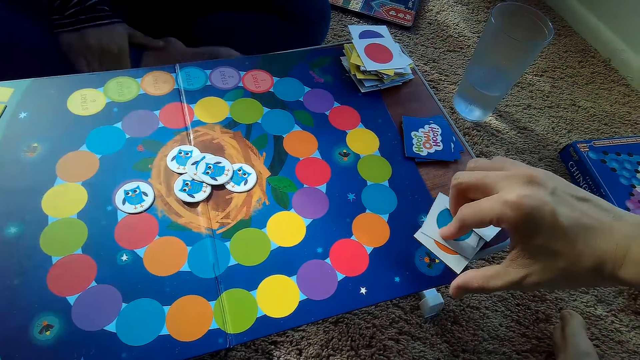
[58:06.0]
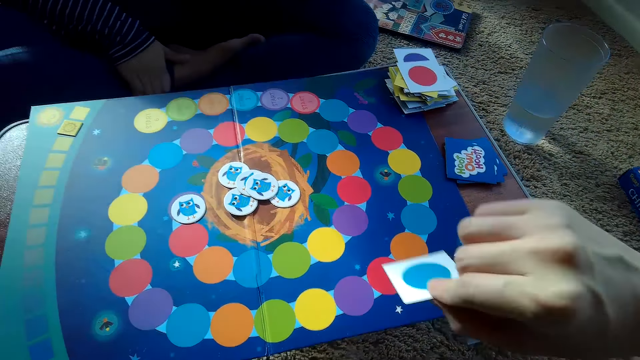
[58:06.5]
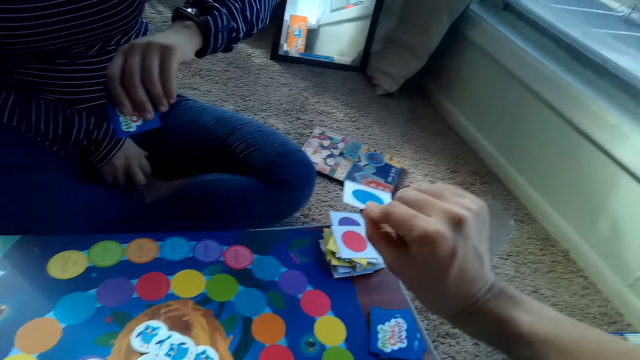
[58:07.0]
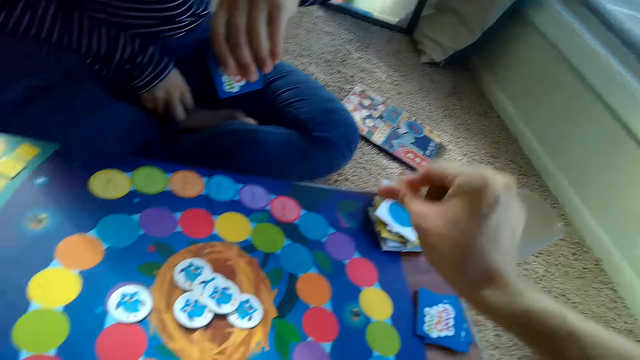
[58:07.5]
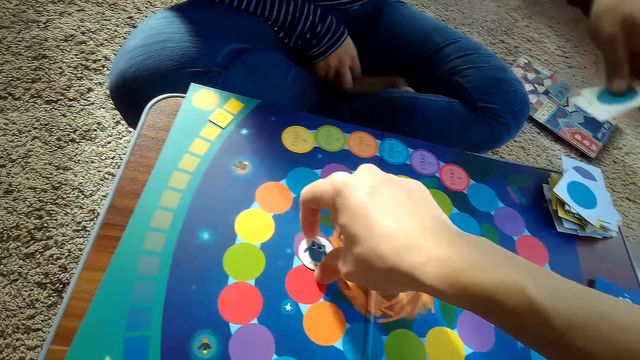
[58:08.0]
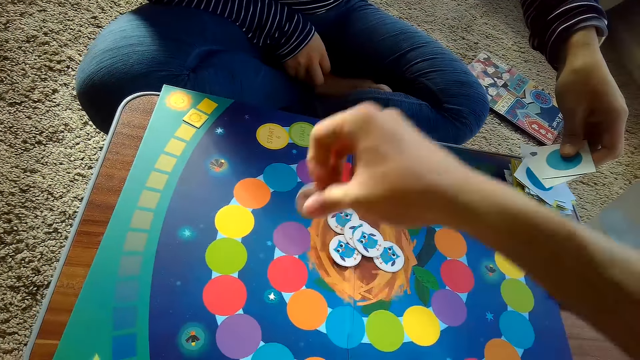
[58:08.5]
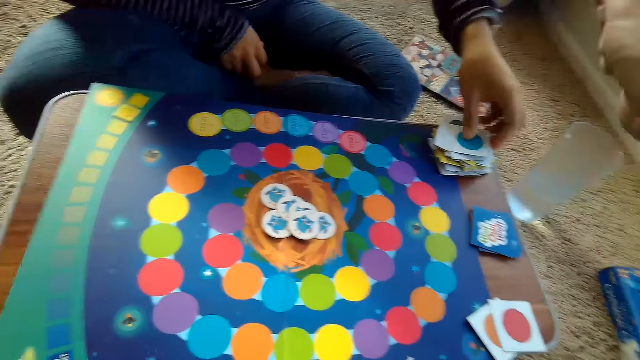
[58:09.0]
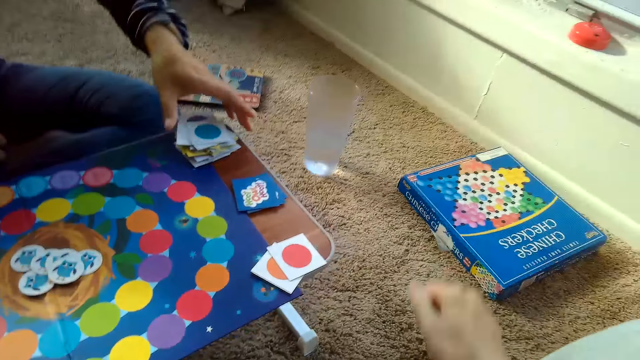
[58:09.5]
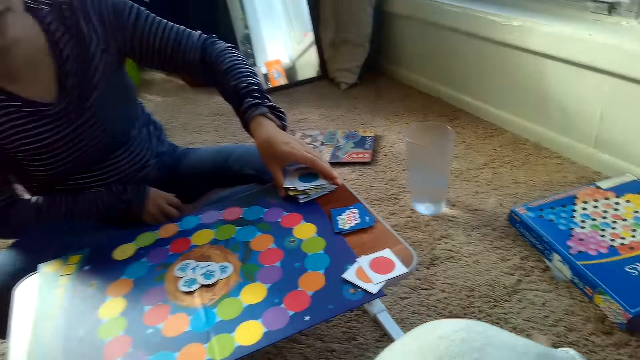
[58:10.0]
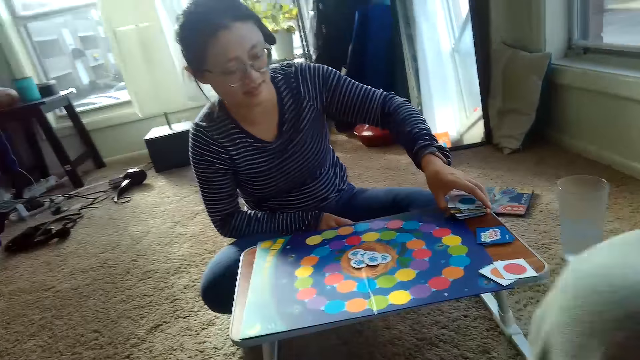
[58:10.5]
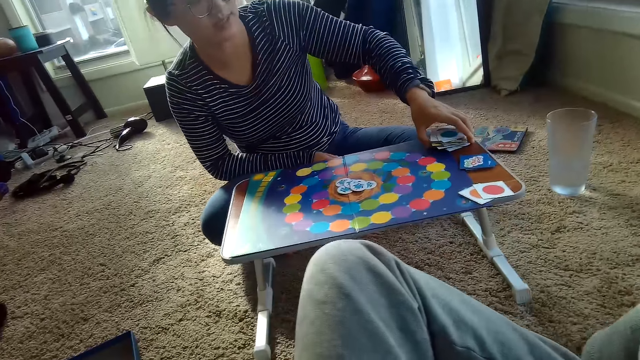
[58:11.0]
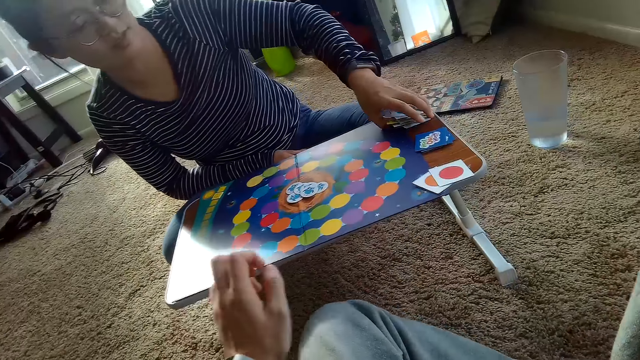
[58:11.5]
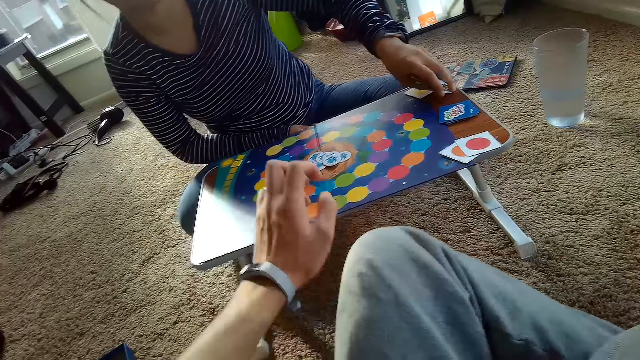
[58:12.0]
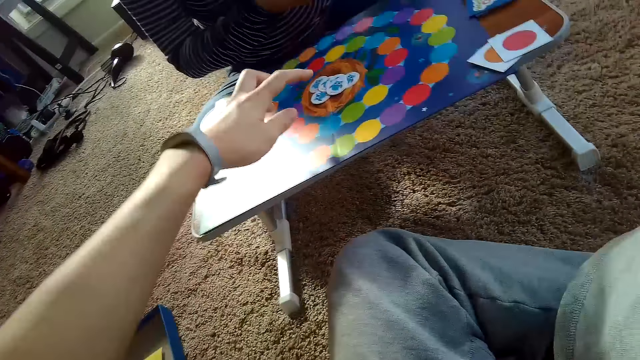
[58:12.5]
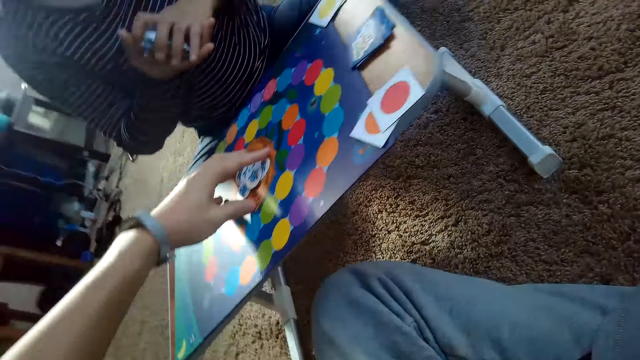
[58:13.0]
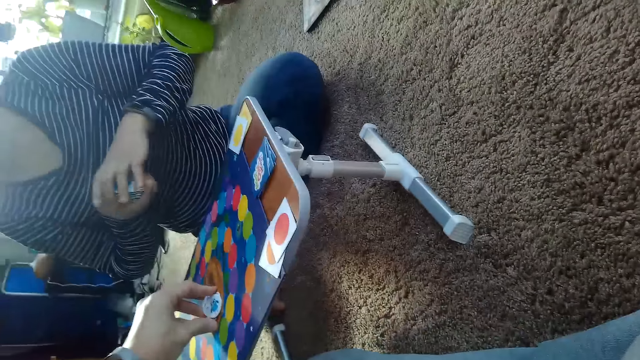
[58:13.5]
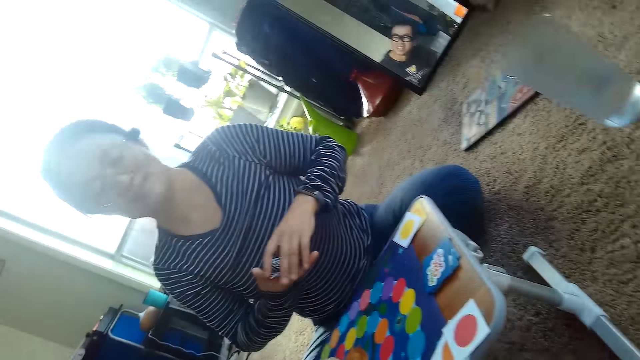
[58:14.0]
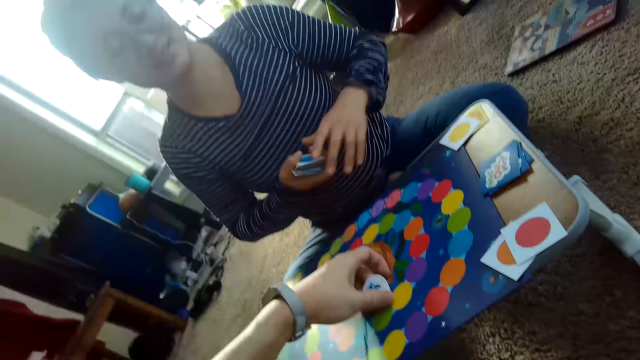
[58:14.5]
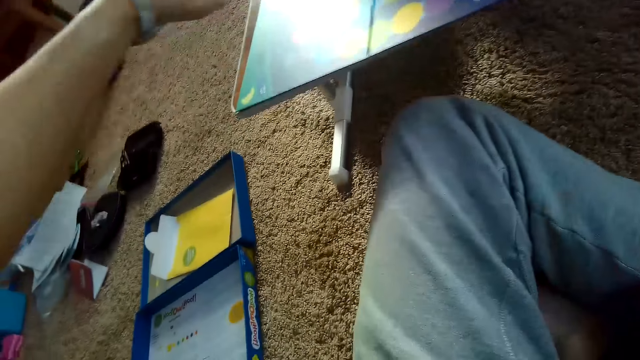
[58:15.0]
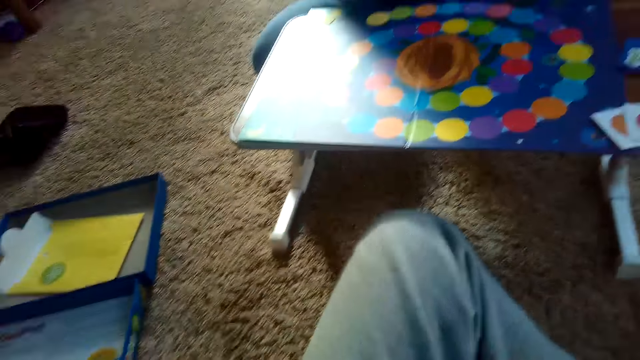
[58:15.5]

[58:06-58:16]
The camera wearer picks a card from his stack of cards on the table with his right hand. He places the card on the partner's stack of cards on the table with his right hand. He picks a card and moves a chip on the game board with his right hand. The partner places some cards on her stack of cards on the table with her left hand. The camera wearer drops the card on the game board. The partner picks her stack of cards on the table with her left hand. The camera wearer picks the chips on the game board with his left hand. He collects the cards.

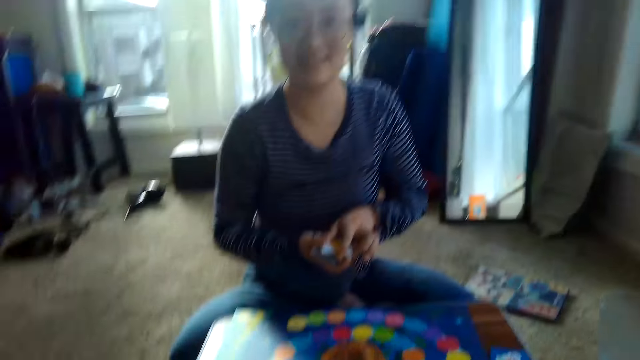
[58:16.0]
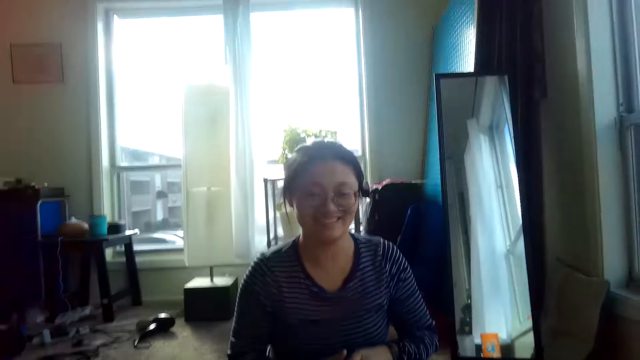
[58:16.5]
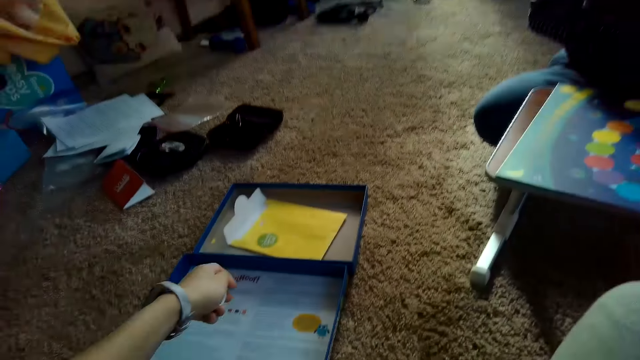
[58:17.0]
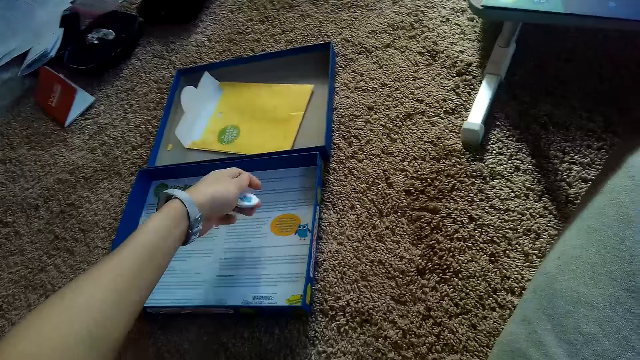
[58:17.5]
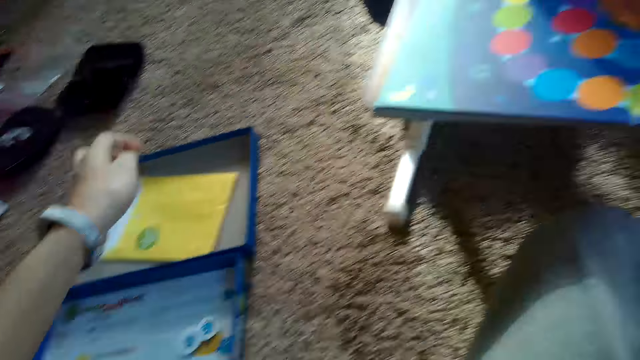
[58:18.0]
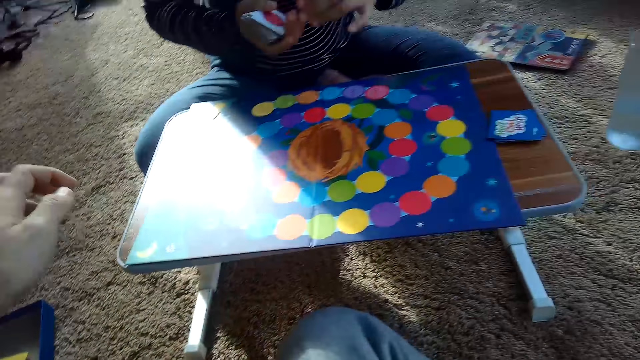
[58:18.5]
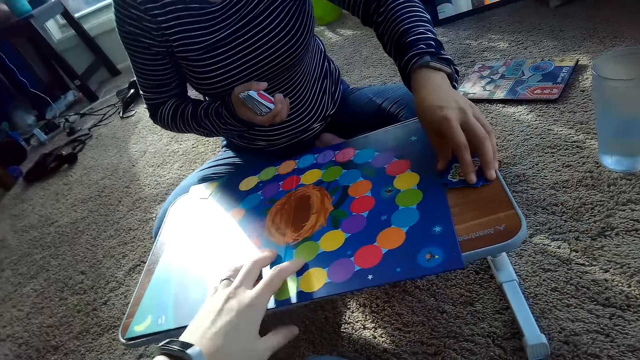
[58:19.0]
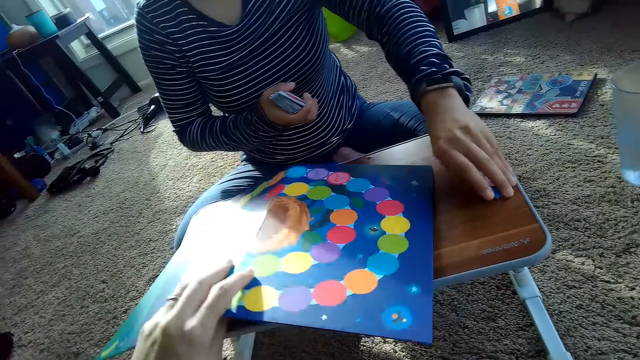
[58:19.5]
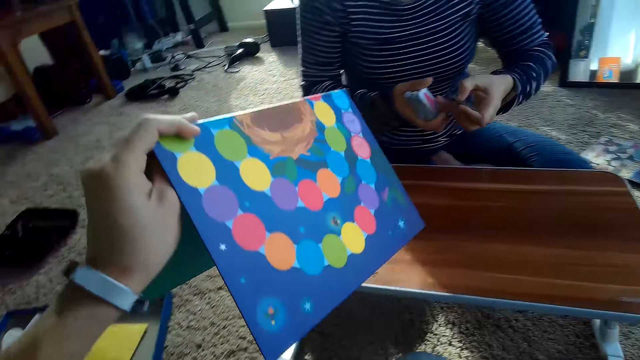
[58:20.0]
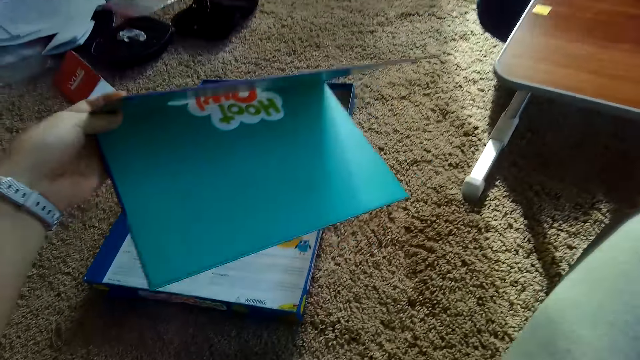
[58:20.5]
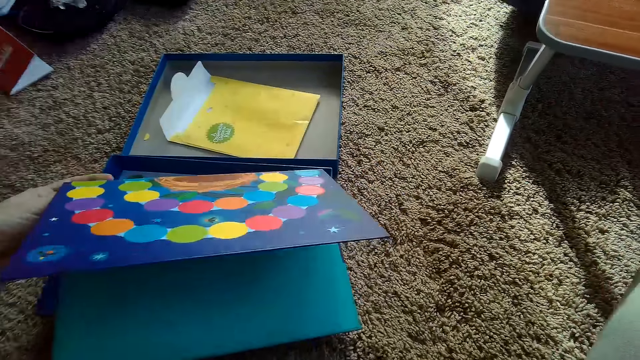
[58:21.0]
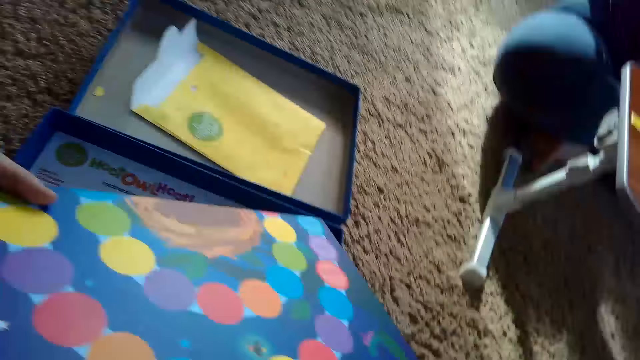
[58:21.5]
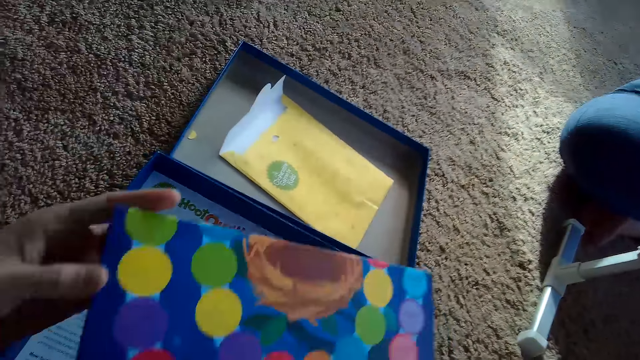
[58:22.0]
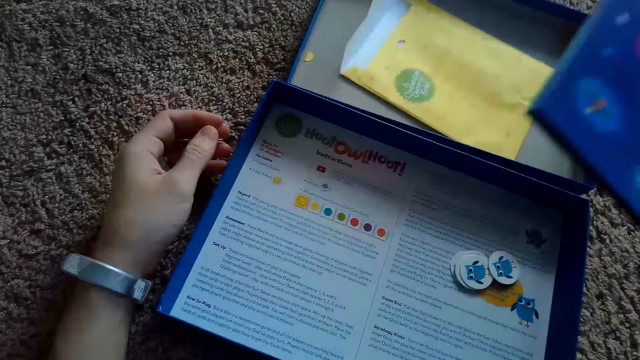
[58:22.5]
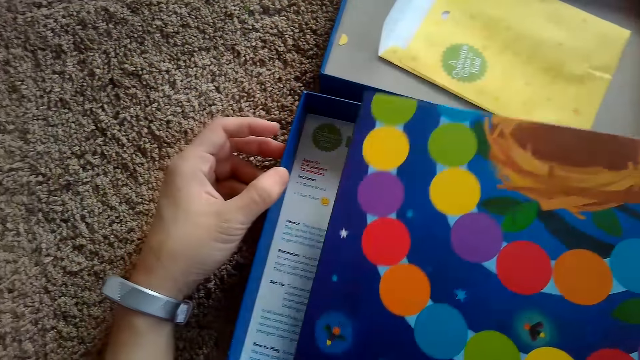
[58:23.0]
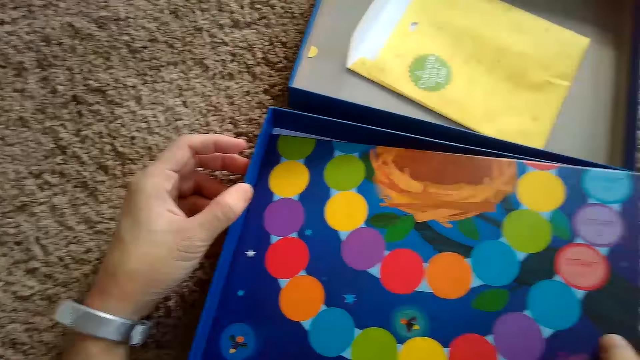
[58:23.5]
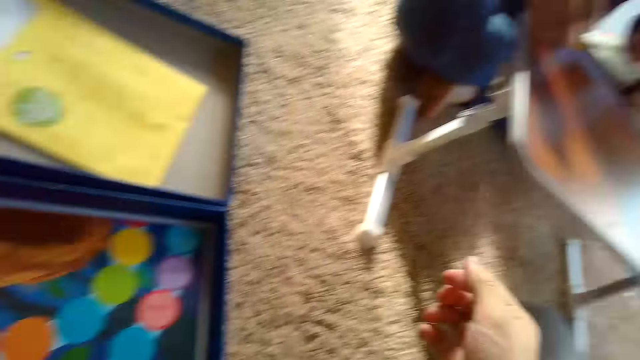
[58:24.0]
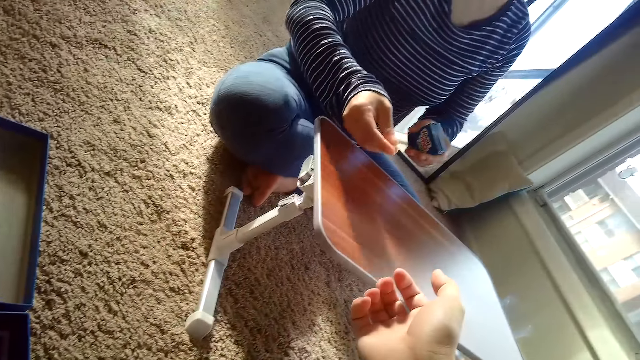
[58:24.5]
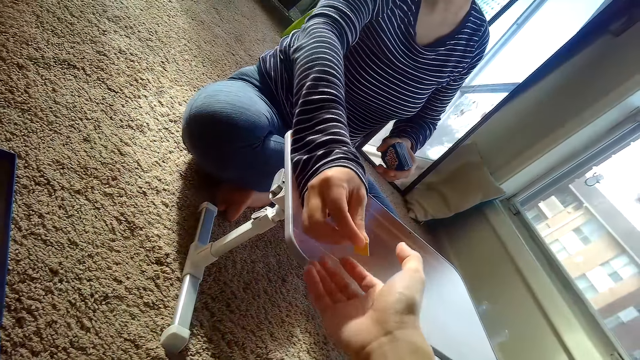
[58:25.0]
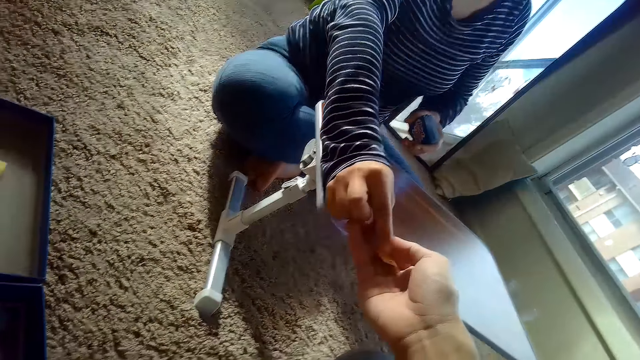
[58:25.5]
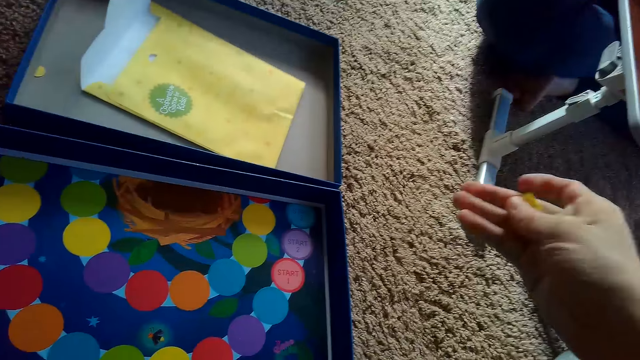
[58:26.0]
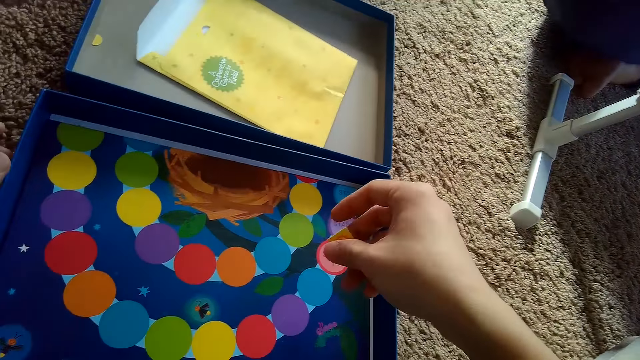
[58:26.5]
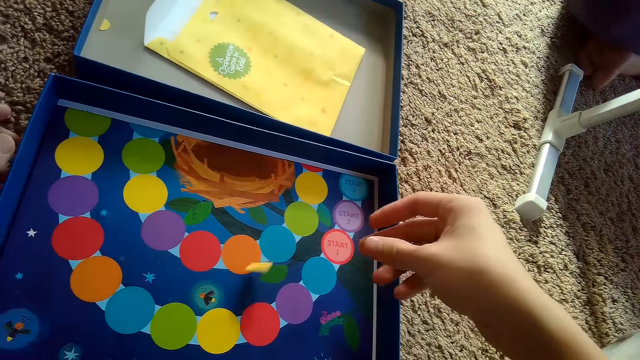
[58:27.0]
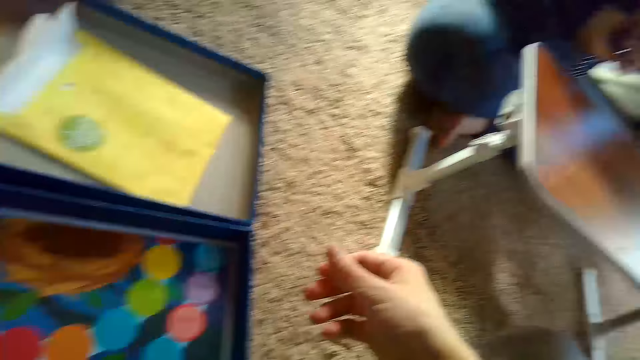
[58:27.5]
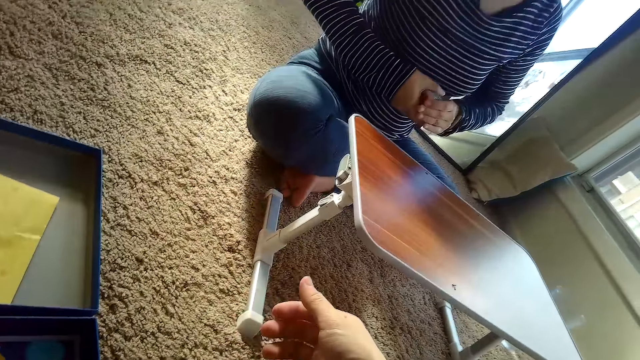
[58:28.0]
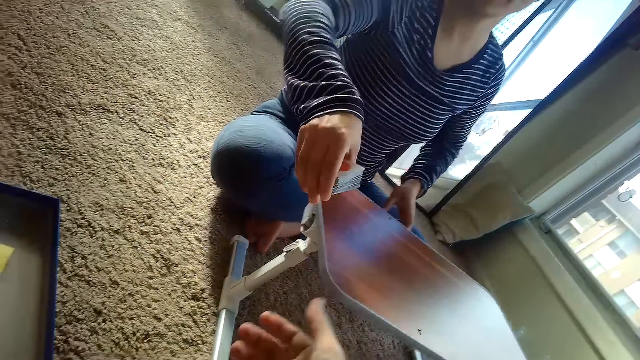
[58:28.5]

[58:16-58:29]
The camera wearer places the chips in his left hand on the box of the game board. He drops the cards in their box. The partner picks up the stack of cards on the table with her left hand. The camera wearer removes the game board from the table with his left hand. He places the game board from the table on the box of the game board with his right hand. He receives a chip from the partner with his right hand. The partner passes a card to the camera wearer. The camera wearer places the chip in the box of the game board with his right hand.
